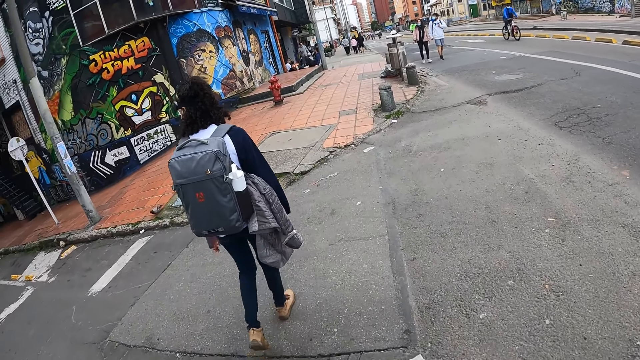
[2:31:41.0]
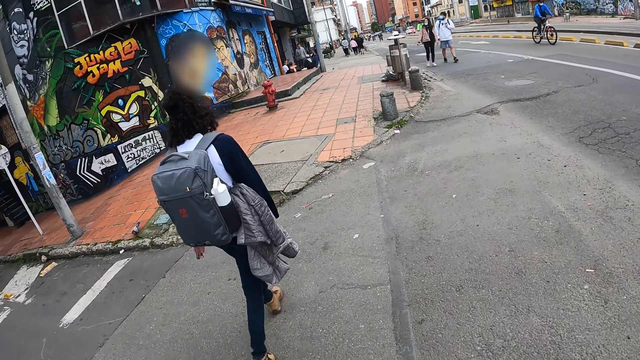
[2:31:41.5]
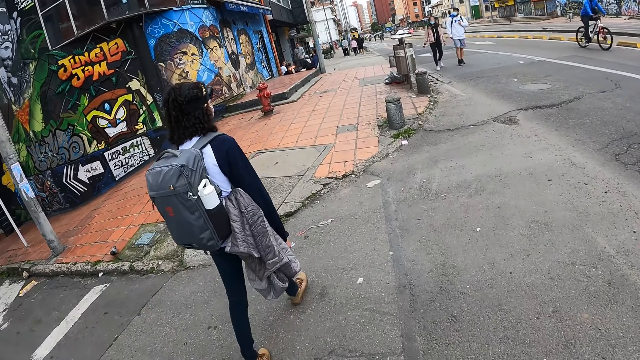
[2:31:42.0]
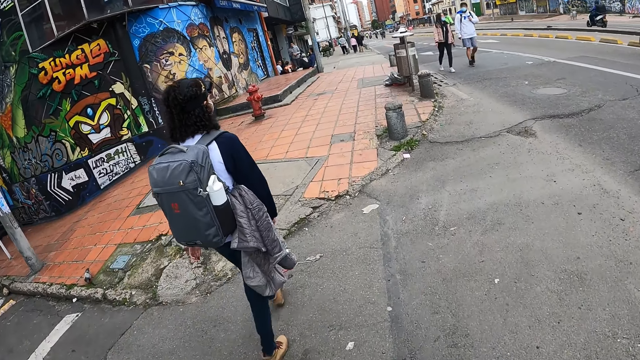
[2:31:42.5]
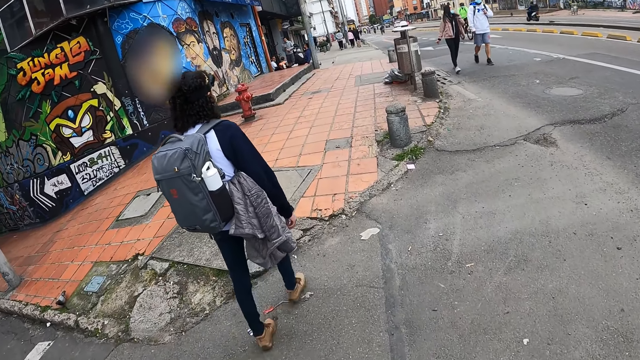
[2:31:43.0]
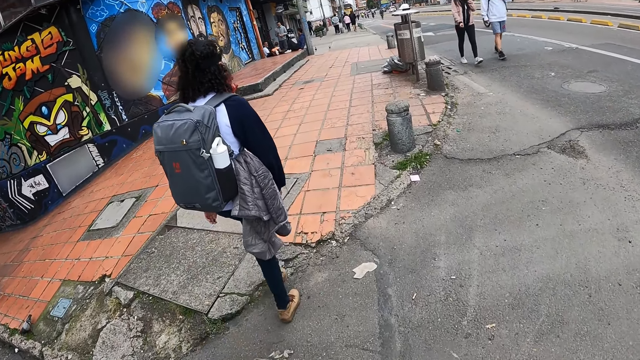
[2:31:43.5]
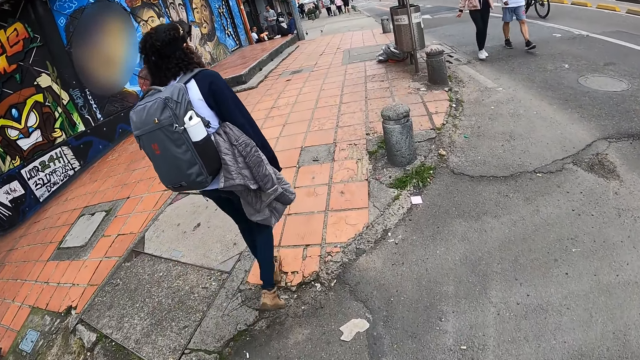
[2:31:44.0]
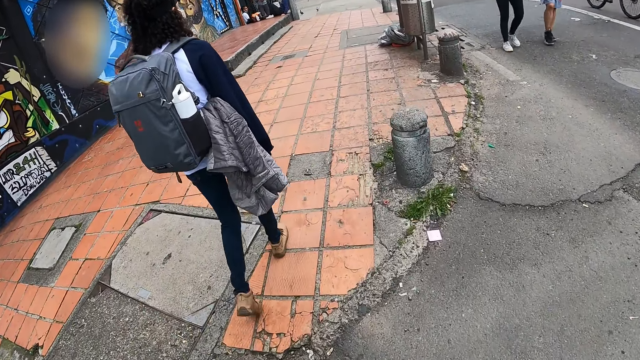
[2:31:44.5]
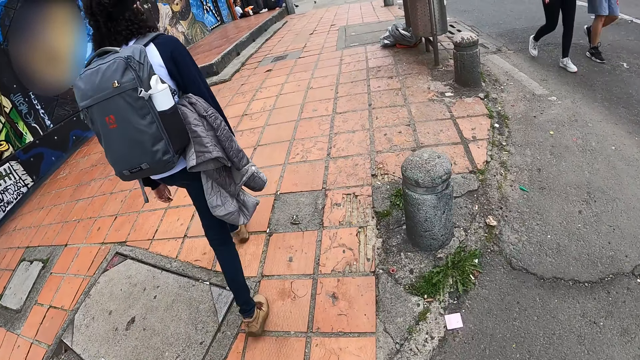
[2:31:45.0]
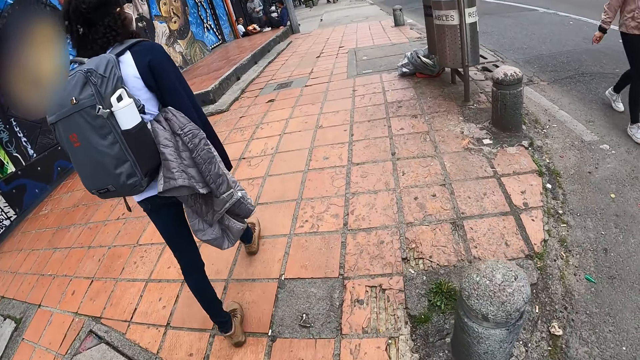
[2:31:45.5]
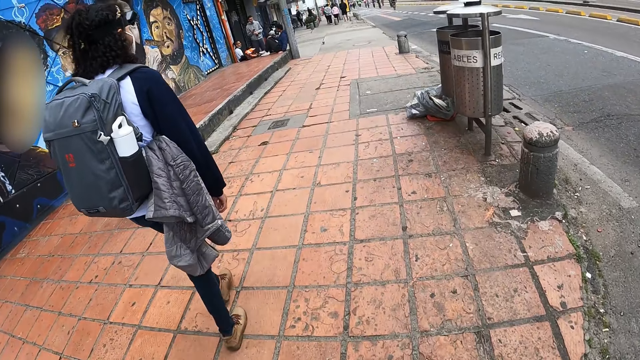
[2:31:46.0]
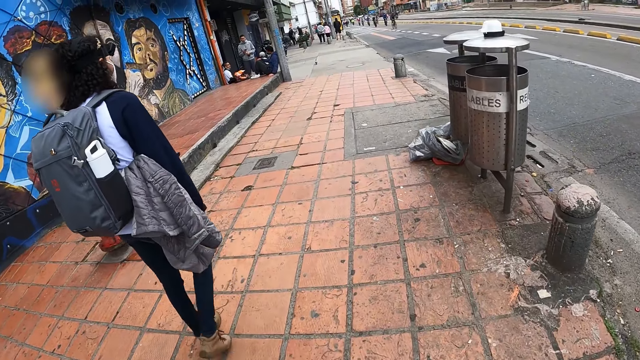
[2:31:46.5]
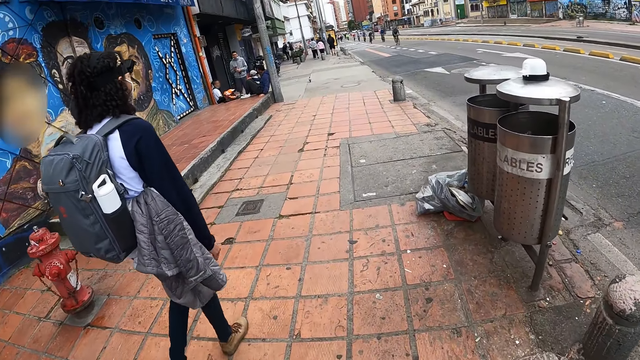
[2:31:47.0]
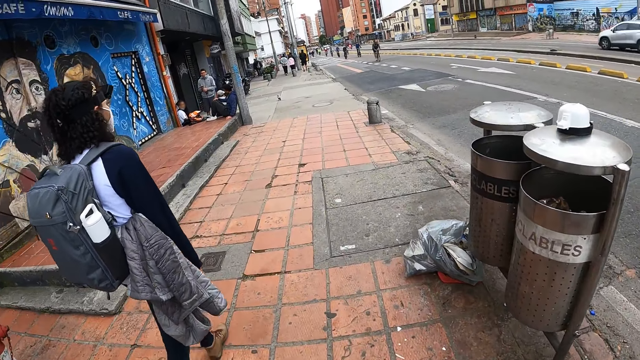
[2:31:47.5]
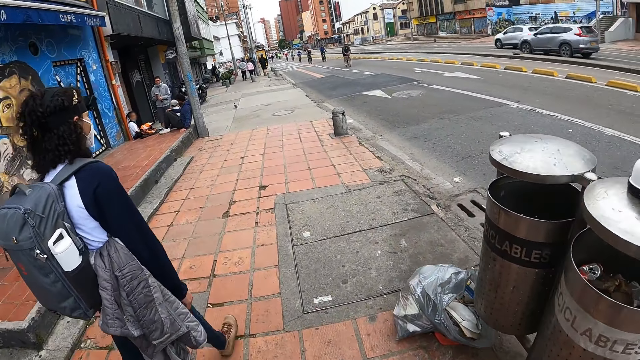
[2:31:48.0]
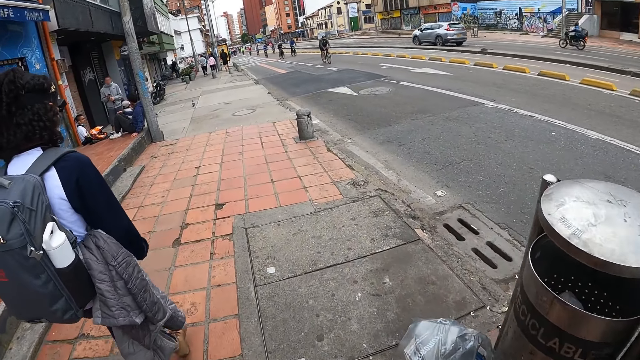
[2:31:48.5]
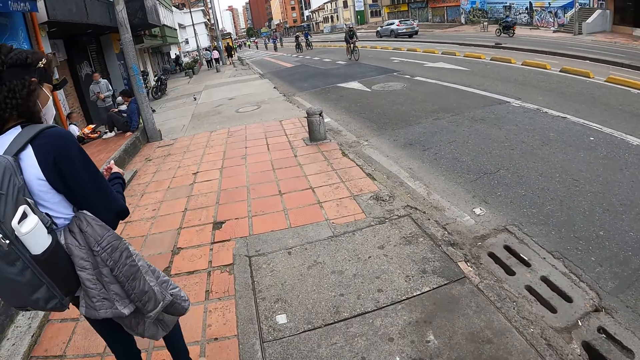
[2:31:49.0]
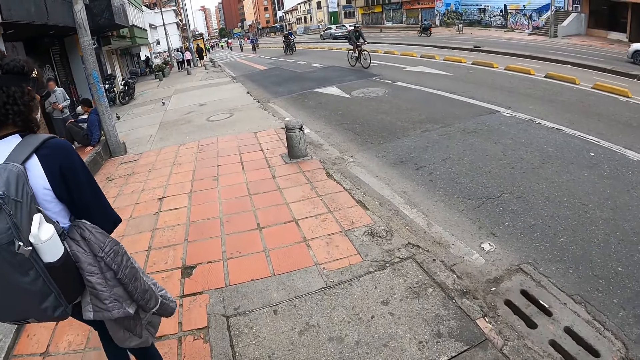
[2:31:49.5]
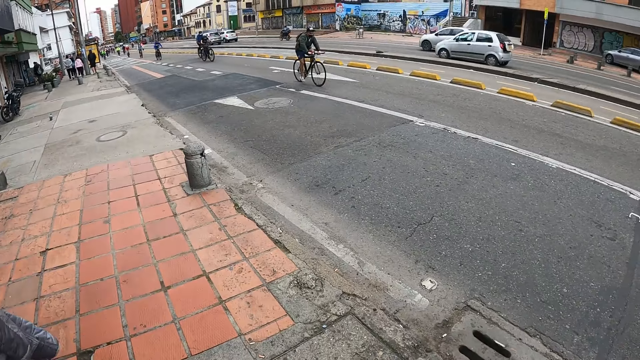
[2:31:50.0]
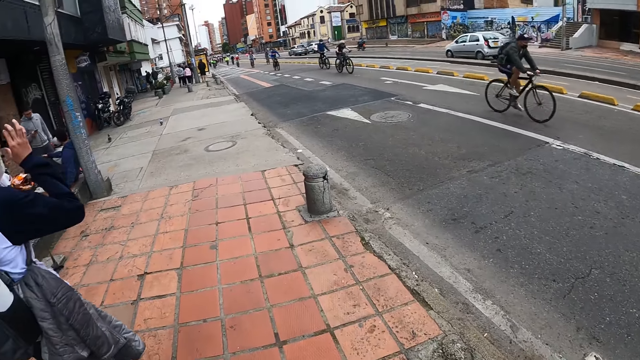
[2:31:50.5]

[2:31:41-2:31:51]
The camera wearer interacts with the women on the sidewalk.

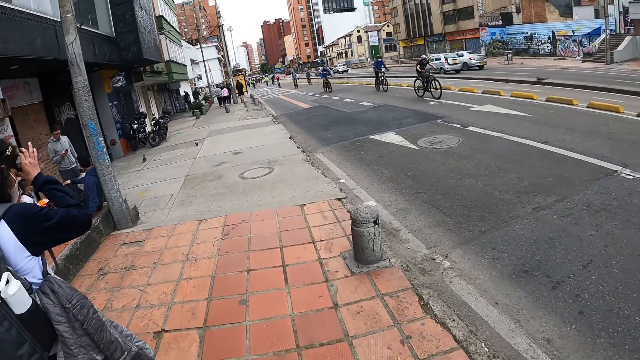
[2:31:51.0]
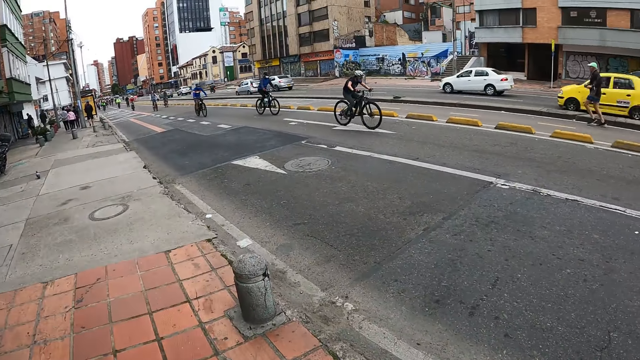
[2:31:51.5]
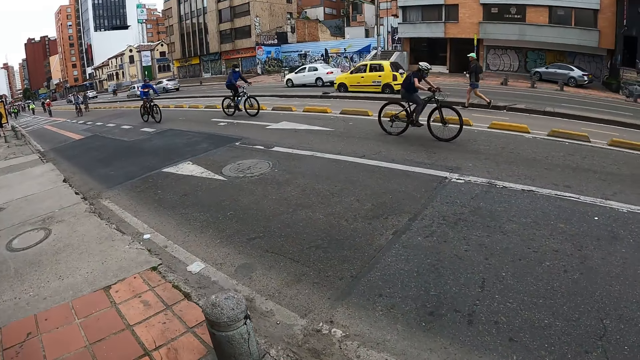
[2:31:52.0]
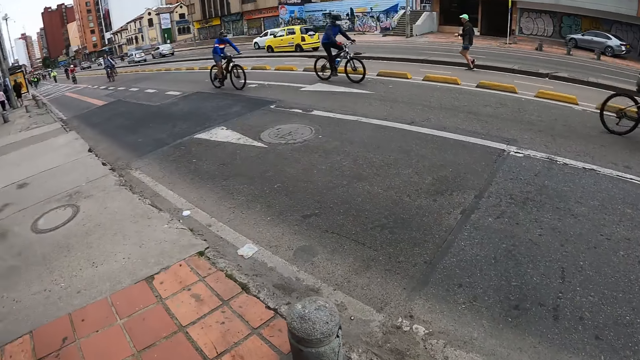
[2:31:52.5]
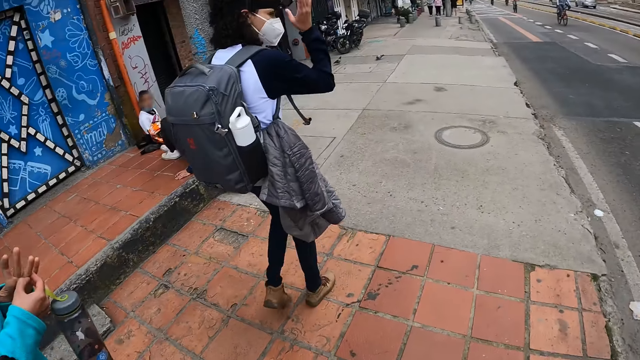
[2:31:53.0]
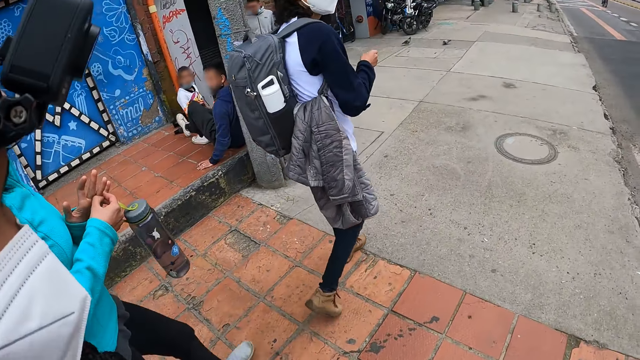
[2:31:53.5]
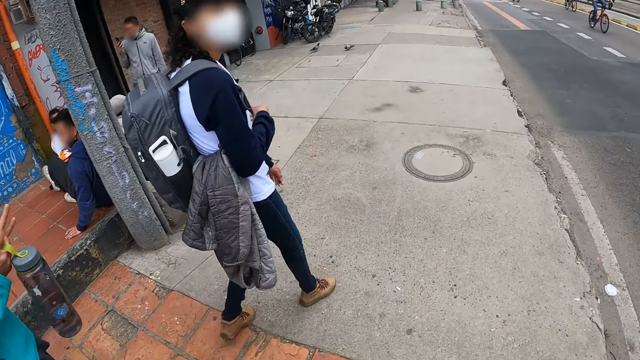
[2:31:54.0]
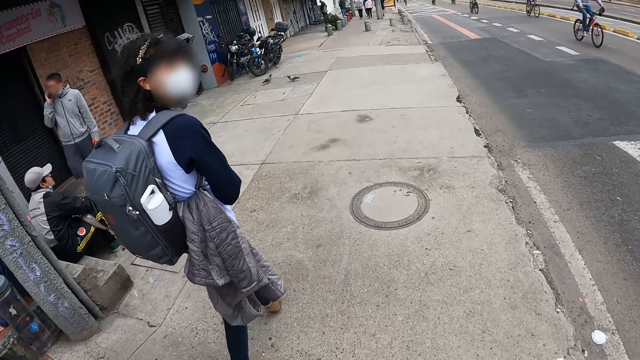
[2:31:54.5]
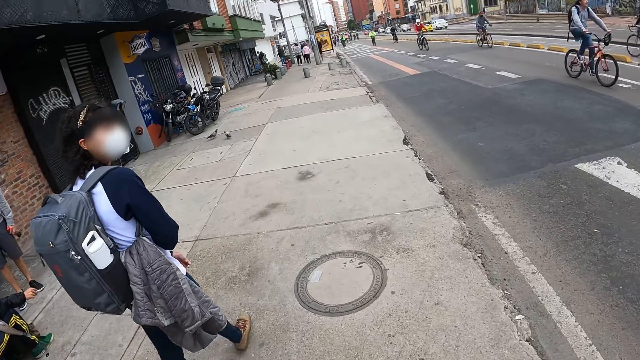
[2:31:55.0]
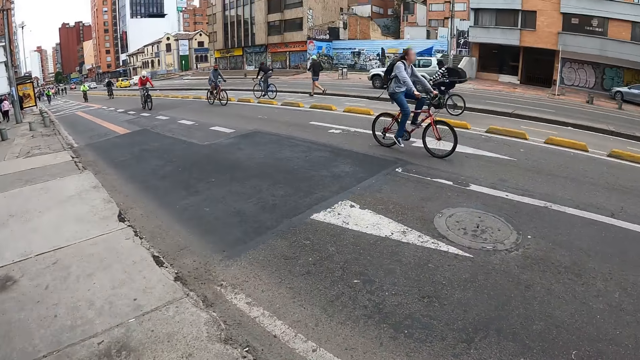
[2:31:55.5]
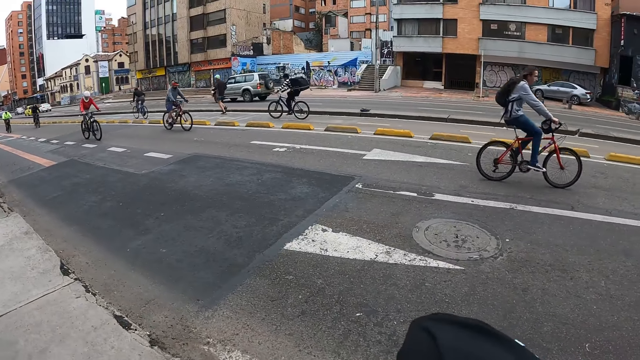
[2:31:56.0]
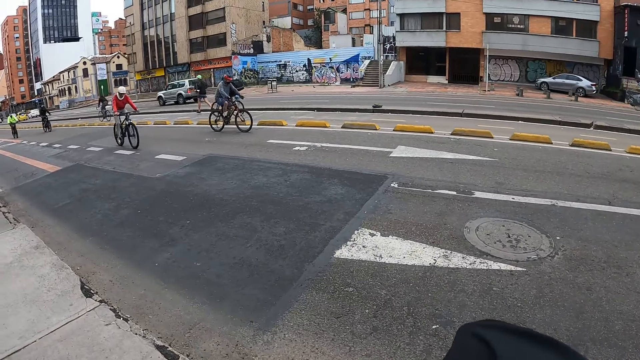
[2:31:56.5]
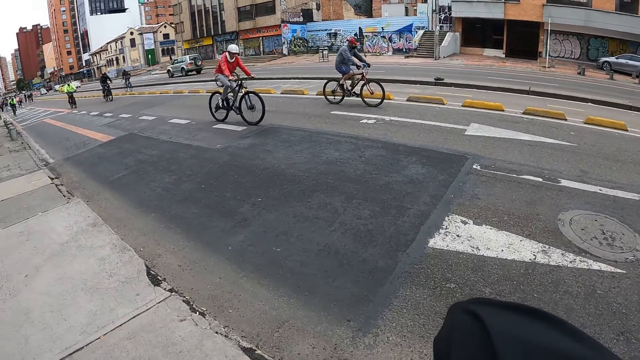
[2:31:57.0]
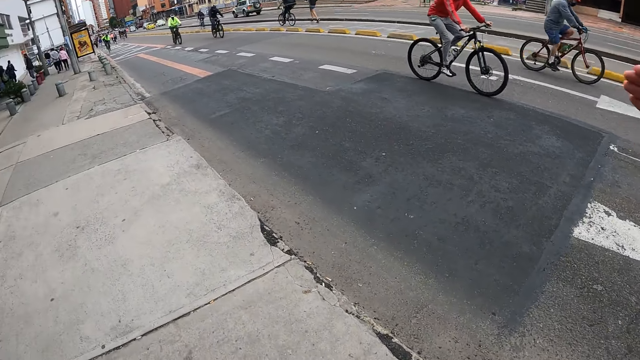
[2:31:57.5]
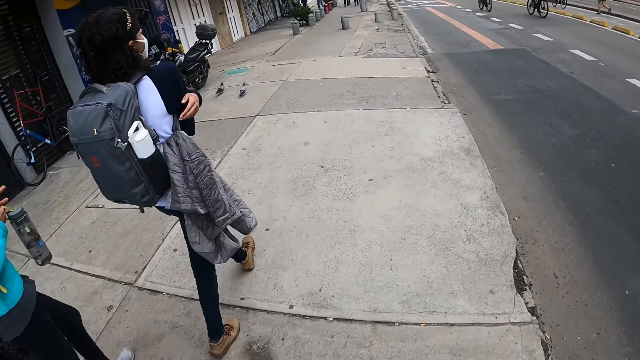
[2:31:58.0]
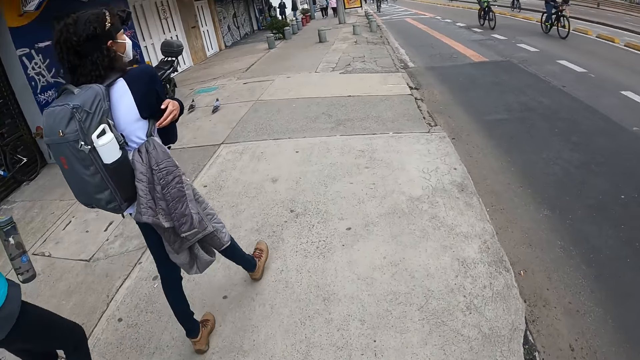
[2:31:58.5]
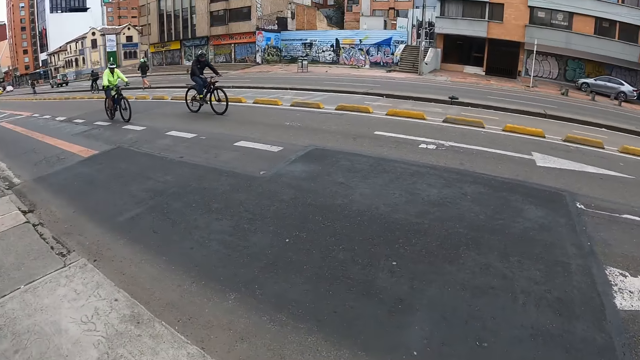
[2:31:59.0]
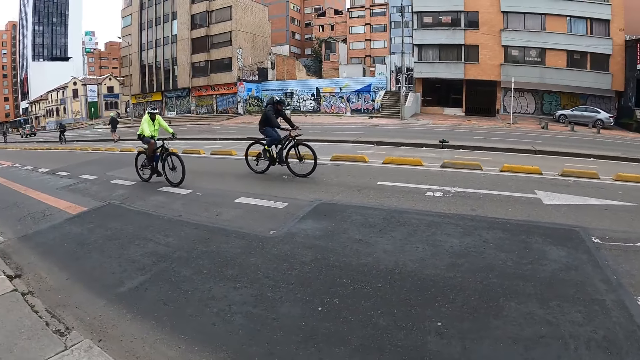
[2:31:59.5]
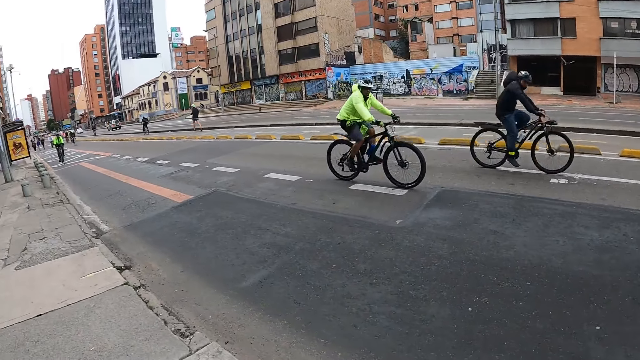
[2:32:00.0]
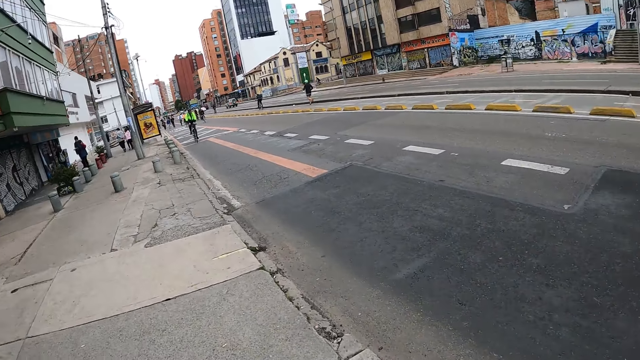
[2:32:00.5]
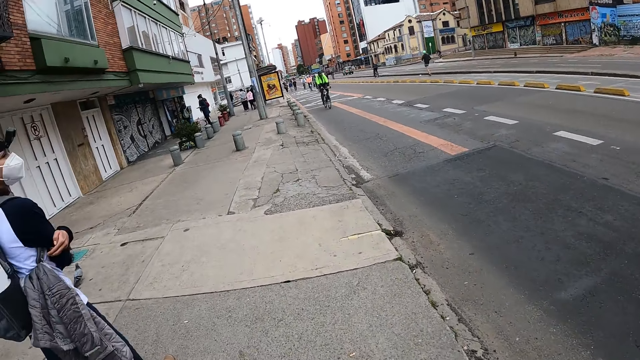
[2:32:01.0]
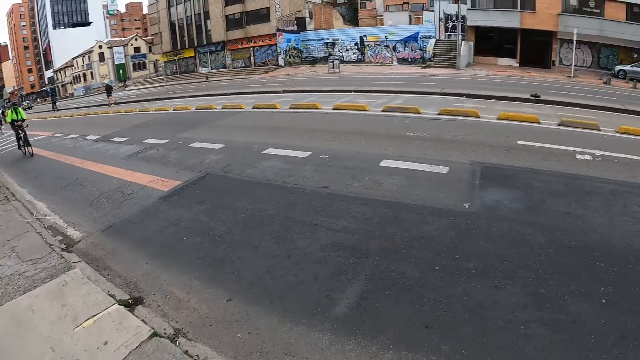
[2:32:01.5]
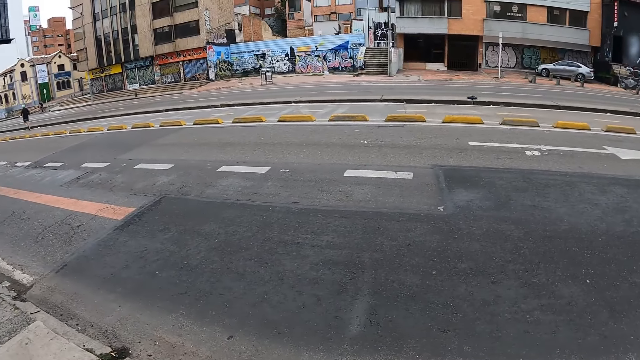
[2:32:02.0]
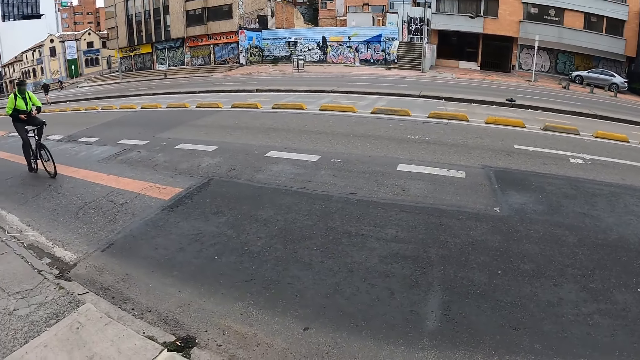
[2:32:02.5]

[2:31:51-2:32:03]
A woman touches fingers. Another woman walks.
